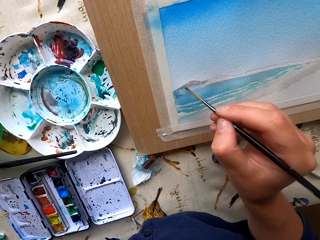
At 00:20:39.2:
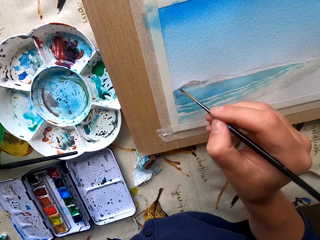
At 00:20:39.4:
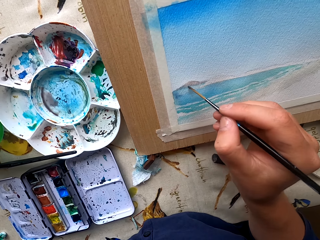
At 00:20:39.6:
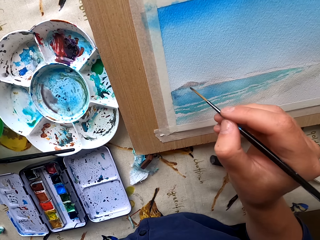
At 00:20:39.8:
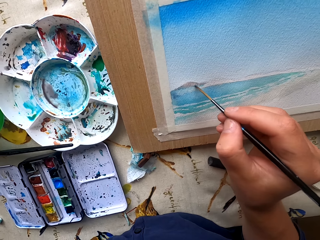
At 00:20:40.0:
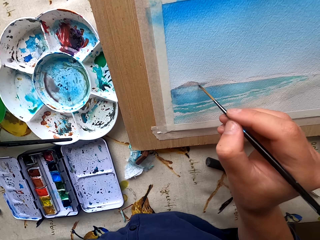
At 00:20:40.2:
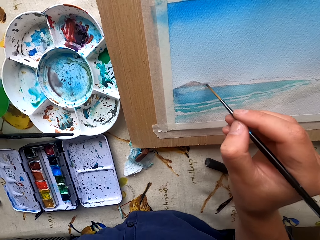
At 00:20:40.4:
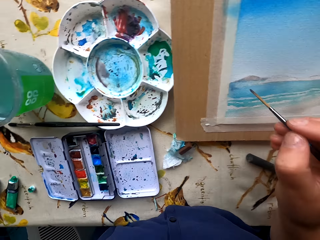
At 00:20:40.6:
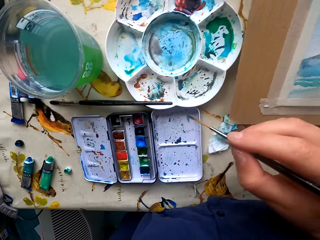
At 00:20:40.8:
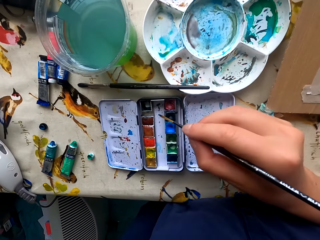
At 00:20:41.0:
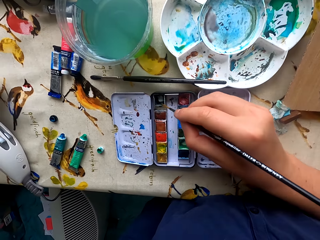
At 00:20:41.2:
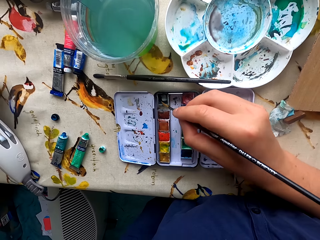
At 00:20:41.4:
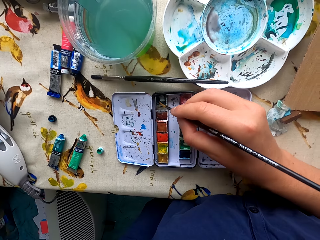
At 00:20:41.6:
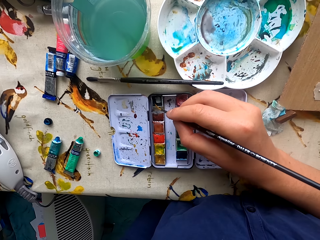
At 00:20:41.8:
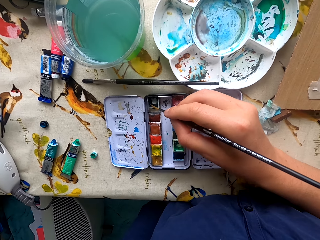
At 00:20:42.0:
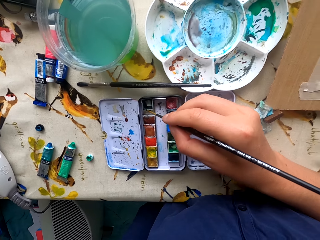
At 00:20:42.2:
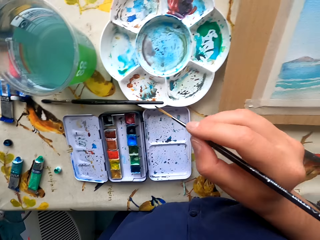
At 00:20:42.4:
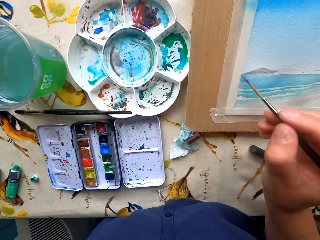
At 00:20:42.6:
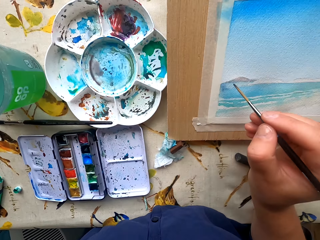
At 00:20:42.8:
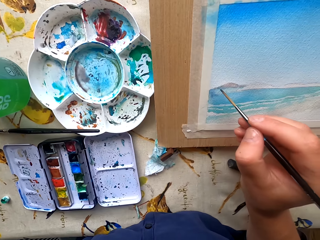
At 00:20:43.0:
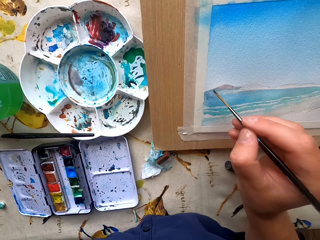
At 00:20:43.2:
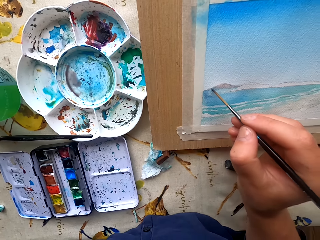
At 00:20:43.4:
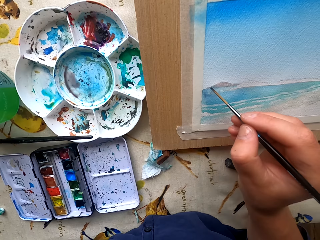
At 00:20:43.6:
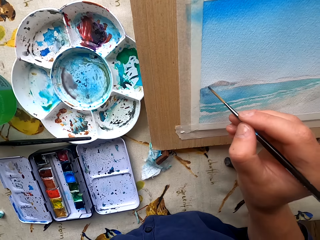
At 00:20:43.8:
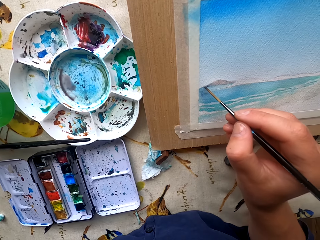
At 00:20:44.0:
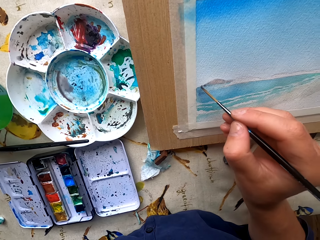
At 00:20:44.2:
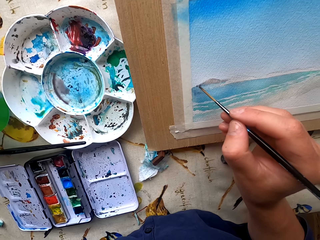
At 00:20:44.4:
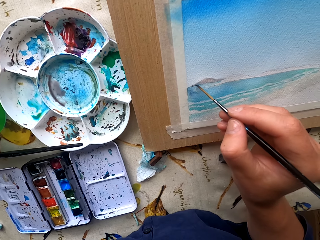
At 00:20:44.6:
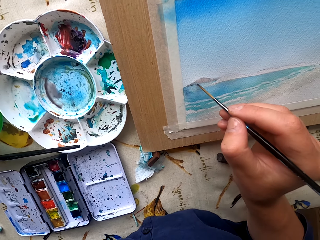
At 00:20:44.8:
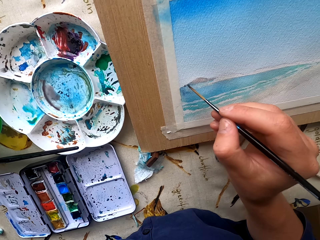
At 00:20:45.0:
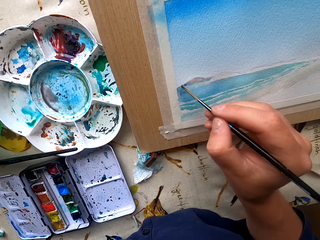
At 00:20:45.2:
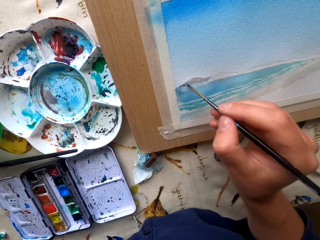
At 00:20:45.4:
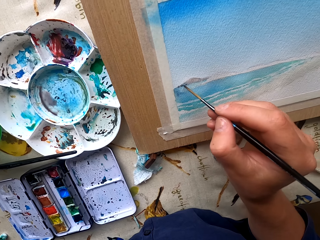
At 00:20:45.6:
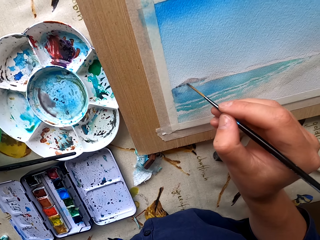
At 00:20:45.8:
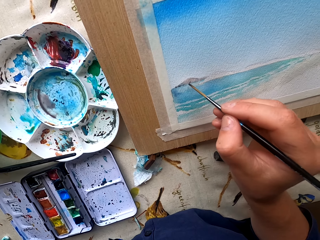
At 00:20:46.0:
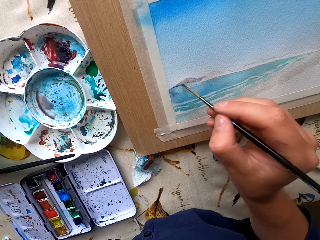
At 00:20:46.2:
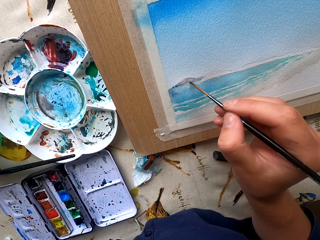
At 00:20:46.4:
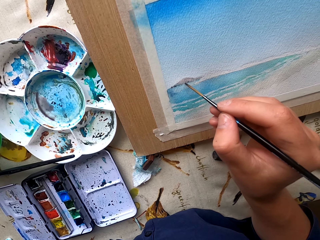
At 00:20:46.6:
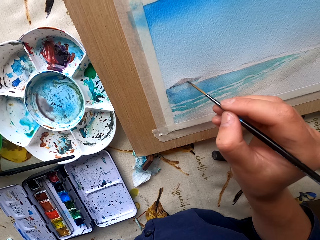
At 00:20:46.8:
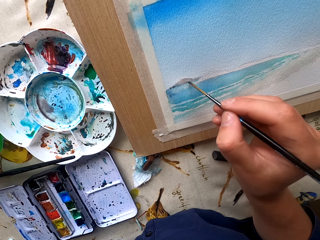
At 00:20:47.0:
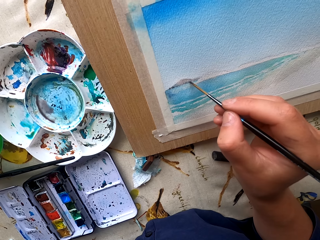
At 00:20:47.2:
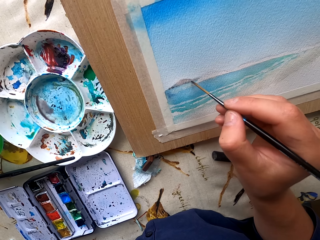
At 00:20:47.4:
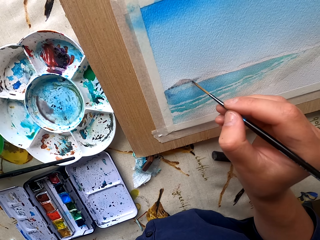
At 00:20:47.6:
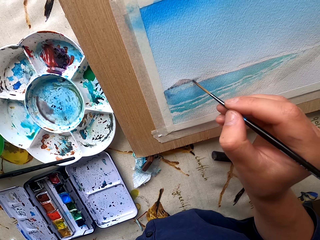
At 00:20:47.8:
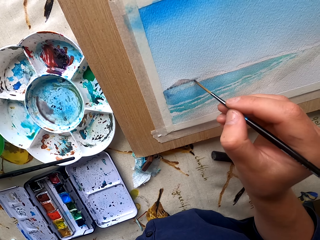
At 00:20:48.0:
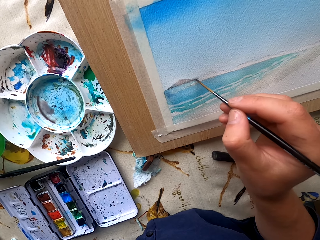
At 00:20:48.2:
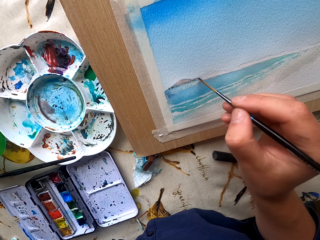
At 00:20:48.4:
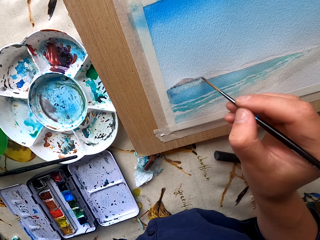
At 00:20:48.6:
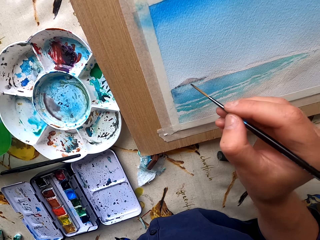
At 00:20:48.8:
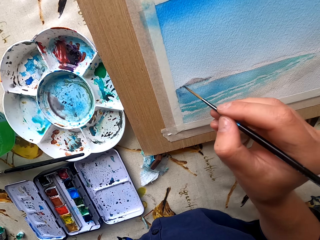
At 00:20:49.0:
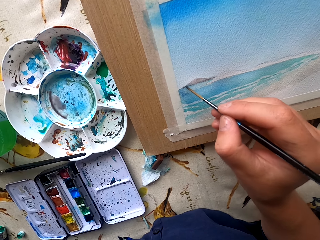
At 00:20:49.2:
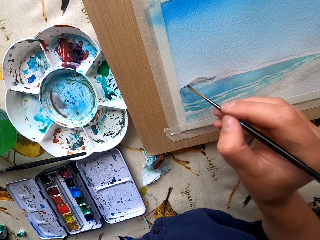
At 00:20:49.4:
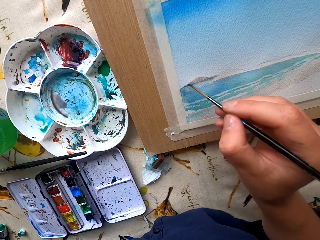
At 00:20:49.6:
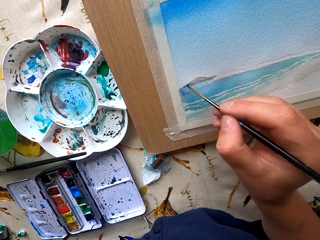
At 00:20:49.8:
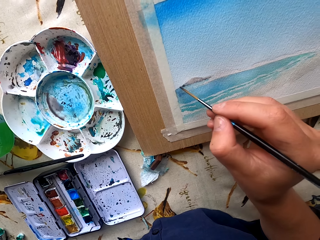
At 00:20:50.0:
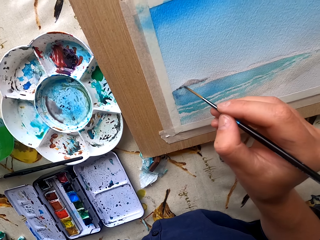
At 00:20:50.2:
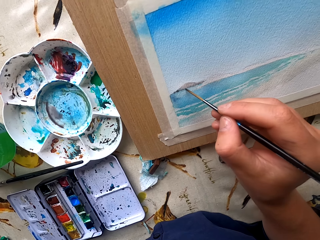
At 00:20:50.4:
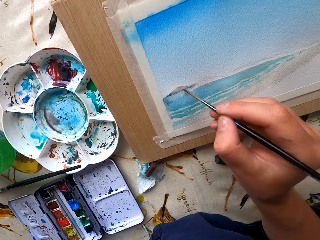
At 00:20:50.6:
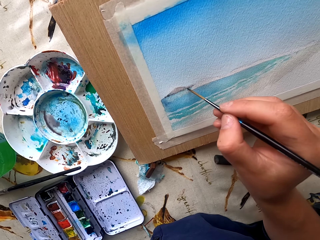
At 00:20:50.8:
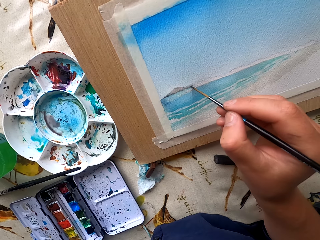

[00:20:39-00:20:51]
The camera wearer dips the paintbrush in the water paint. They paint the drawing paper.

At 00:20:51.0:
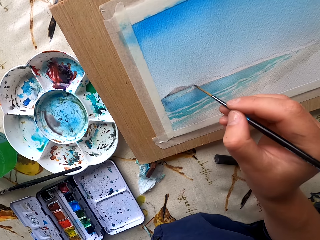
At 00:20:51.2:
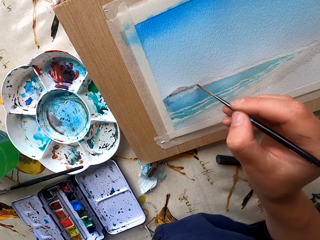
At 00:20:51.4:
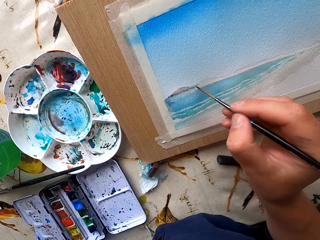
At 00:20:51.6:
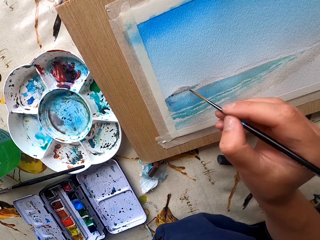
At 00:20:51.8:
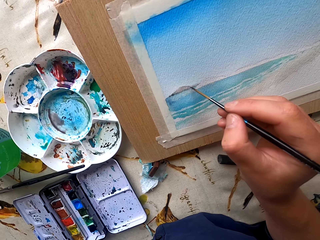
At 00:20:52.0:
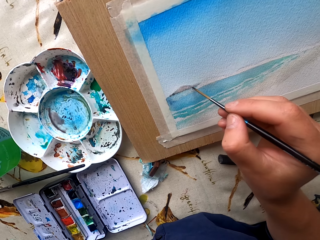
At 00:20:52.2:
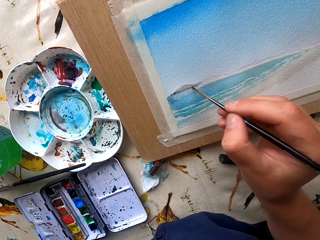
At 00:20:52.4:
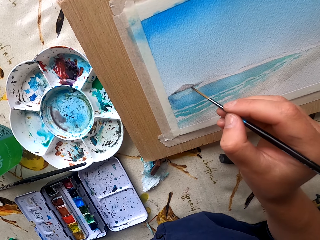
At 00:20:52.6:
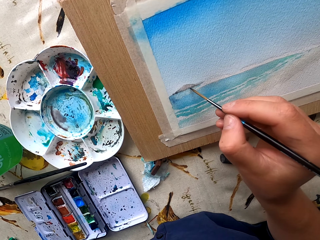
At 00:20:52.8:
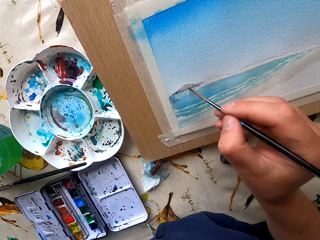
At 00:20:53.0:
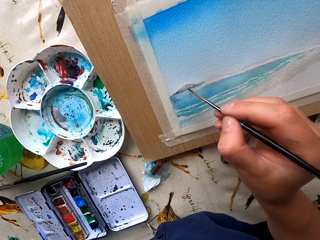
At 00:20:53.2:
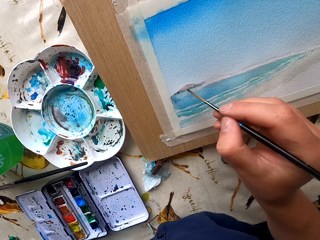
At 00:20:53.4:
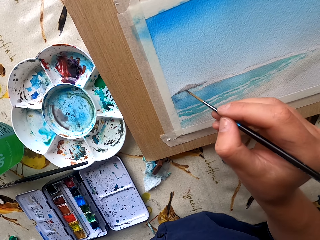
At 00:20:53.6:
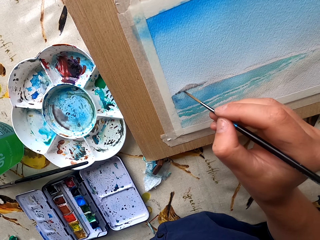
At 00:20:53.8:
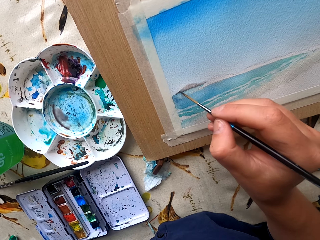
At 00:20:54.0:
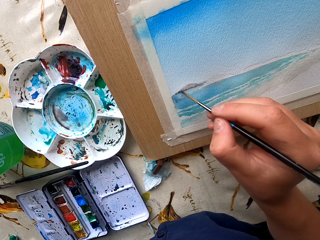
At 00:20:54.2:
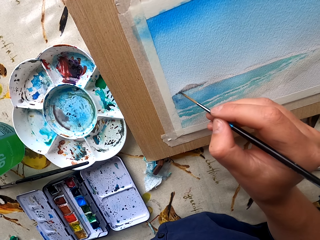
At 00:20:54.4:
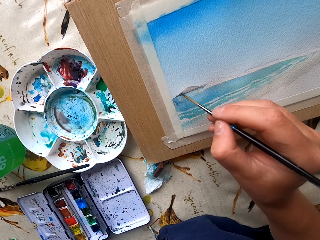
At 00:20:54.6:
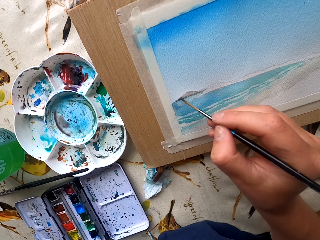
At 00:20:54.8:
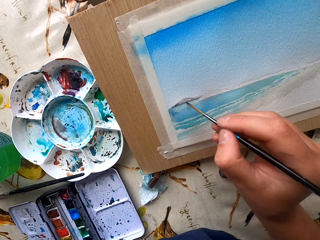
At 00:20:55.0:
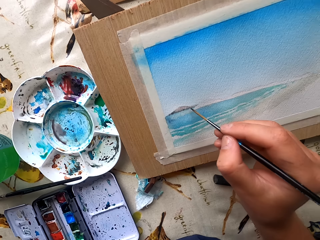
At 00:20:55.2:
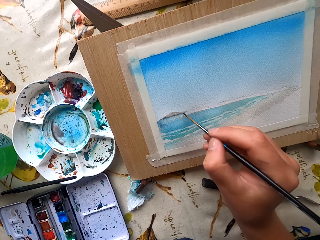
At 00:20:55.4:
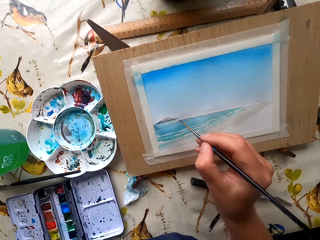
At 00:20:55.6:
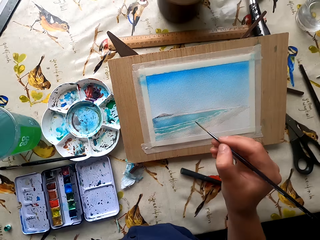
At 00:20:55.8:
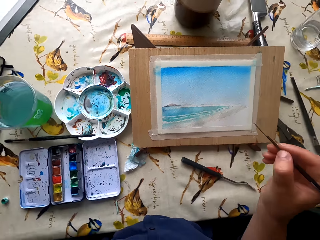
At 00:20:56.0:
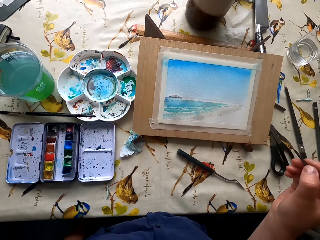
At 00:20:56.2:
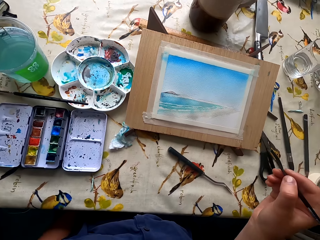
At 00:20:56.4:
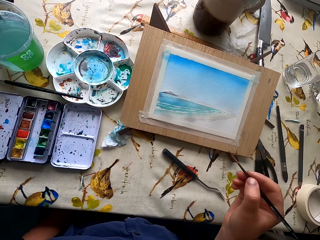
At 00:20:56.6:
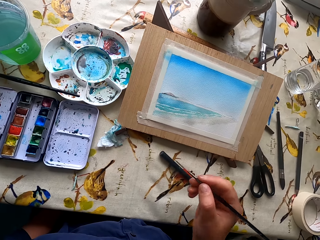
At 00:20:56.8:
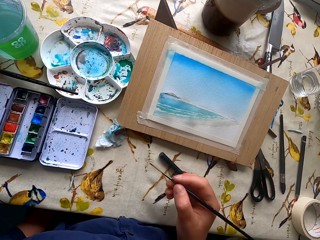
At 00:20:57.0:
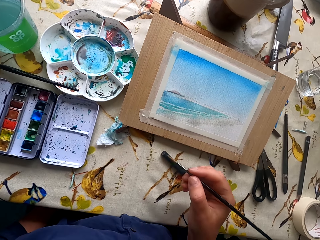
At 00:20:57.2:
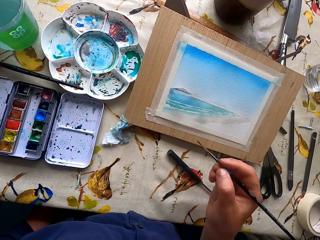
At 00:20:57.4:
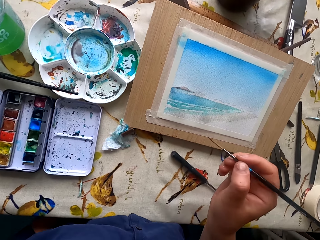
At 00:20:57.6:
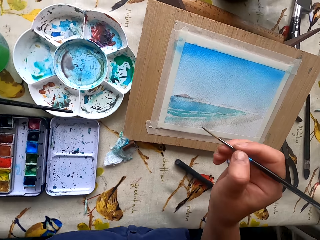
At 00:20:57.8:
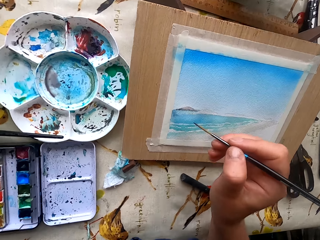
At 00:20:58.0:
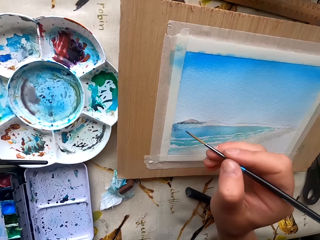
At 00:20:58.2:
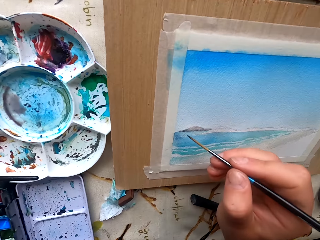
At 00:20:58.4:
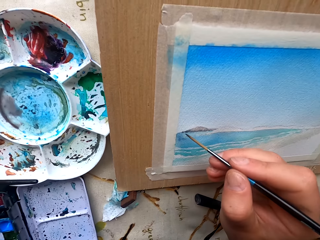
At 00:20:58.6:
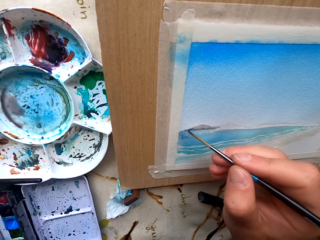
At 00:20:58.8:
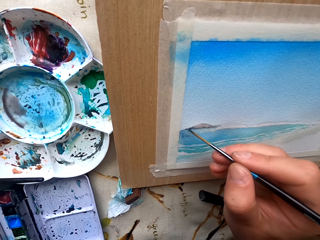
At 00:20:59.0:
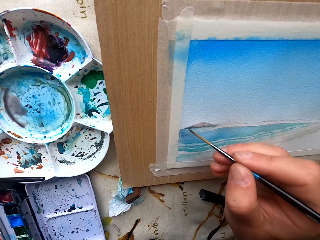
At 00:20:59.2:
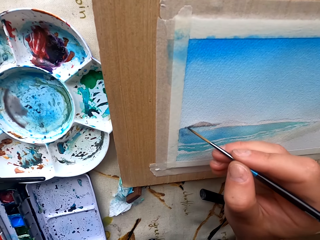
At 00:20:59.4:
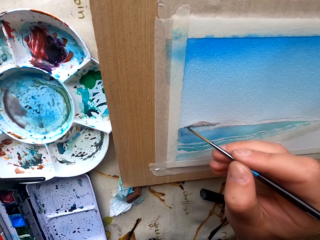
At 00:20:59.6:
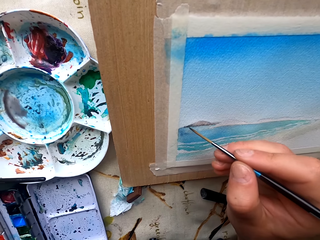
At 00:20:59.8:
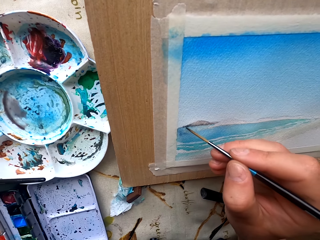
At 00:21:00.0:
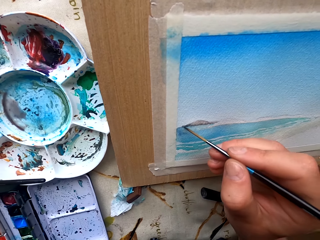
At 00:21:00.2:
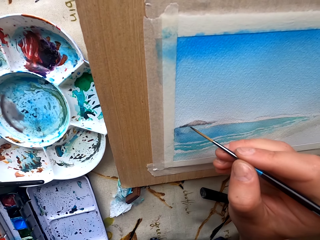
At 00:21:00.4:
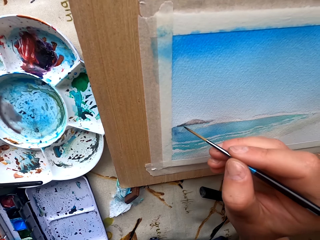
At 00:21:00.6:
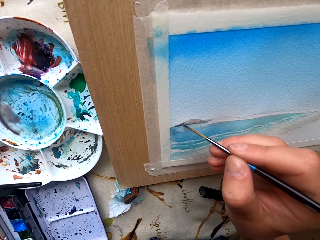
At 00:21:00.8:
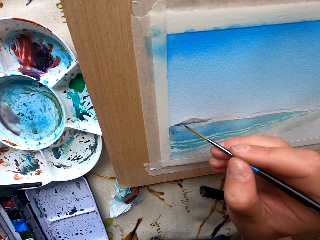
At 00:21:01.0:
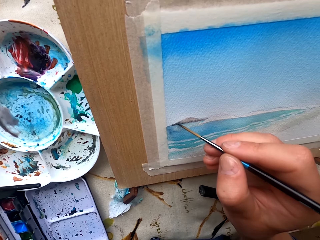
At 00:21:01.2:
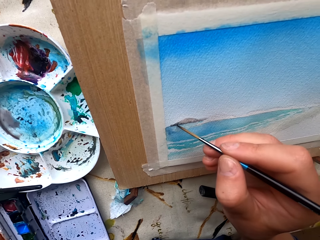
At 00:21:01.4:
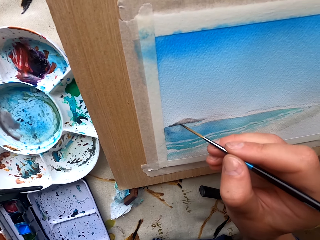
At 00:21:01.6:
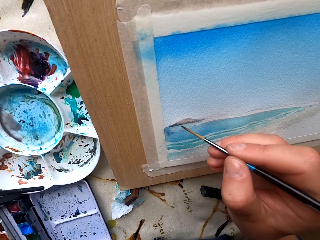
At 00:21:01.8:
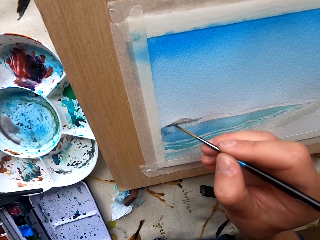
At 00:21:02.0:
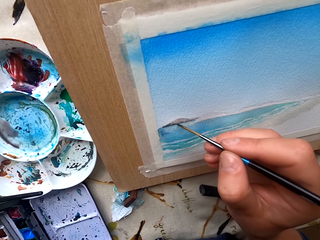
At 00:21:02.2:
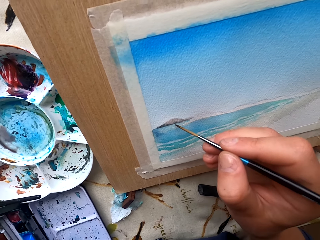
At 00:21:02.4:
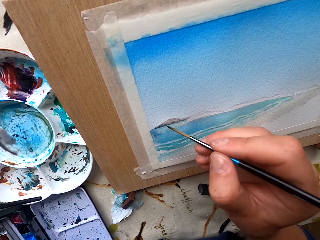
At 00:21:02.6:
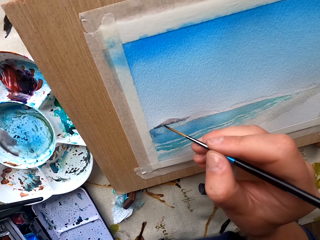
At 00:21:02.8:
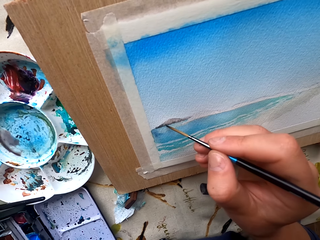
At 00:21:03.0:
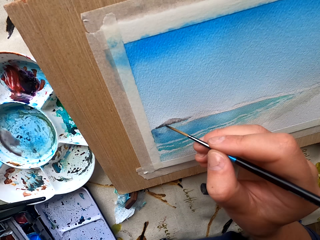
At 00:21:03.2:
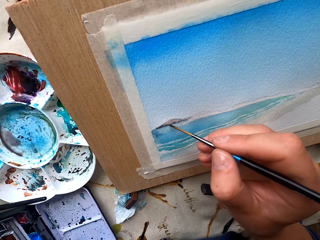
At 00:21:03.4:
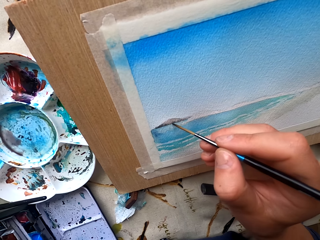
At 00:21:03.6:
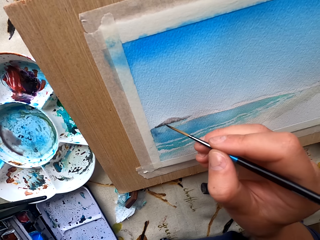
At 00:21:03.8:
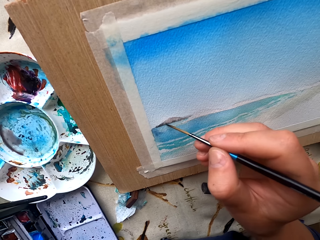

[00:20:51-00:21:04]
The camera wearer stares at the painting. They paint on a paper.
